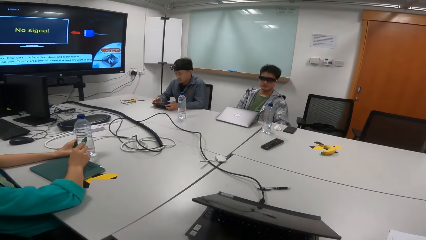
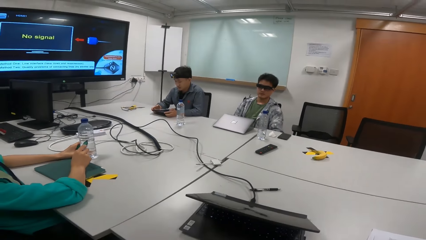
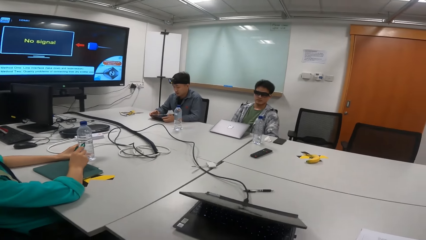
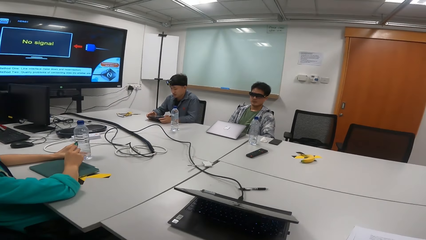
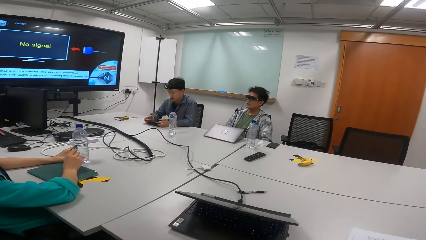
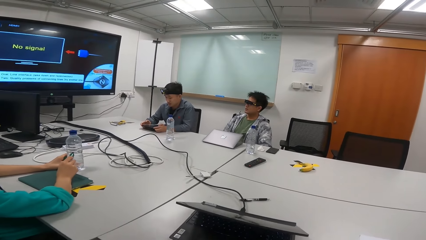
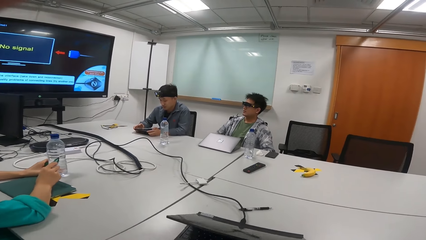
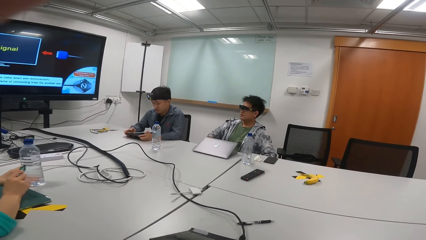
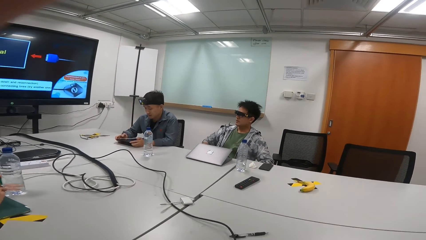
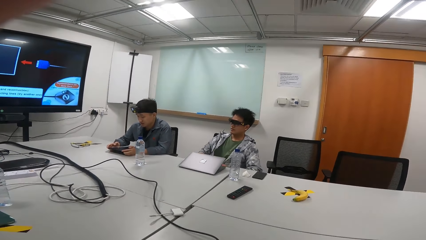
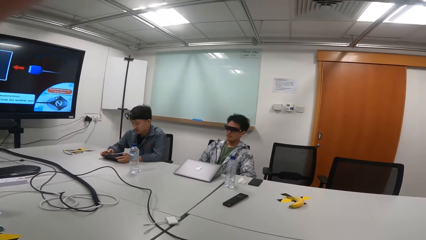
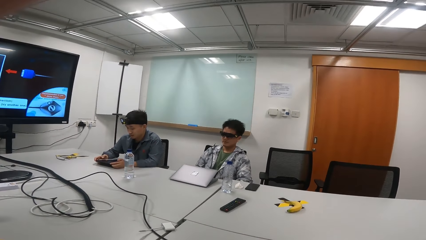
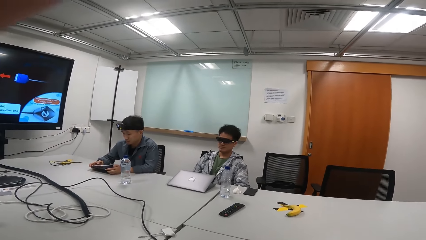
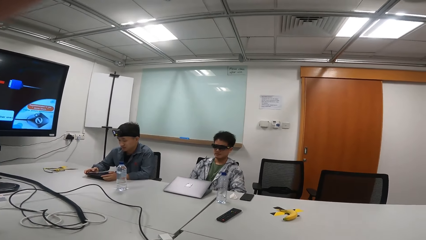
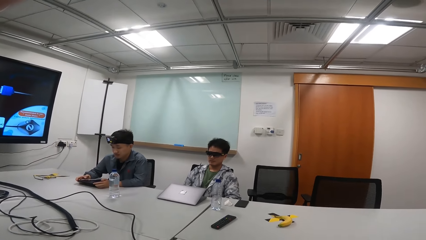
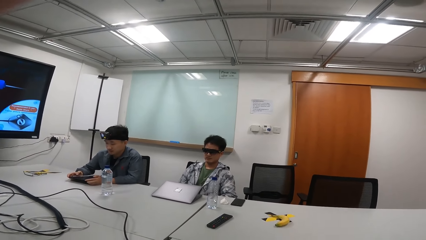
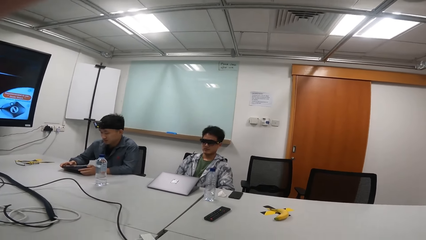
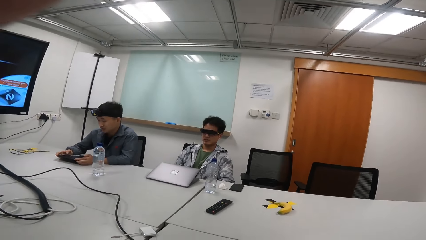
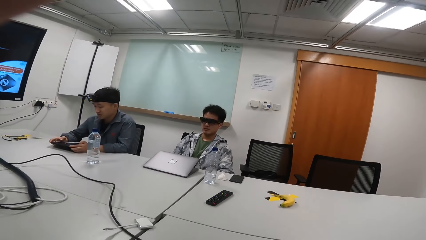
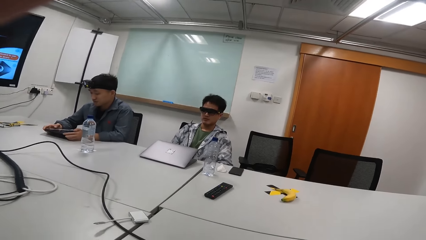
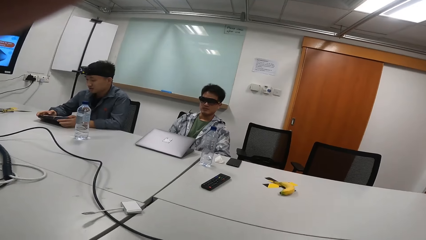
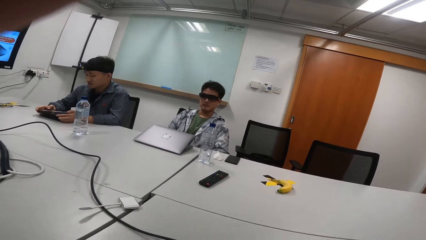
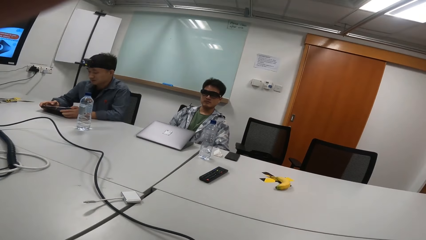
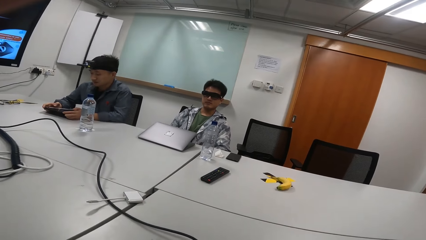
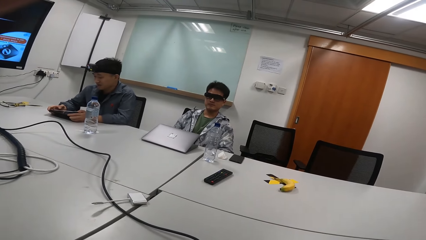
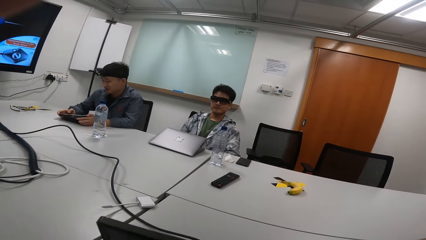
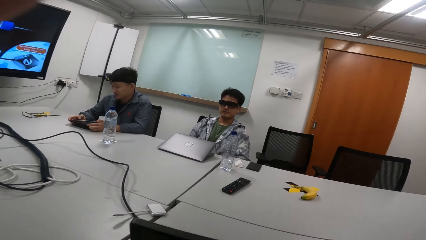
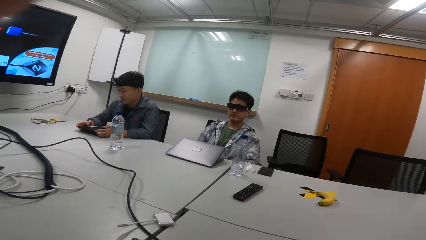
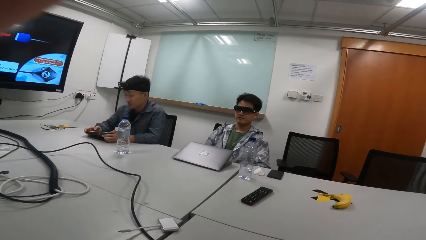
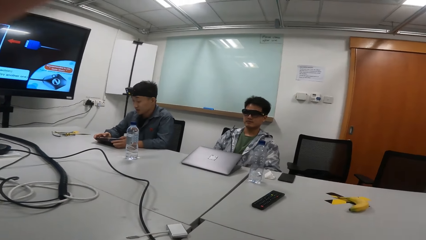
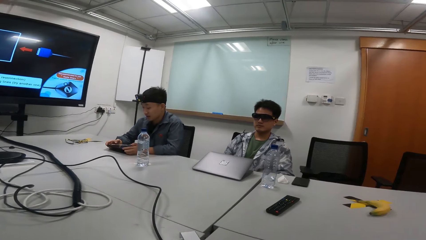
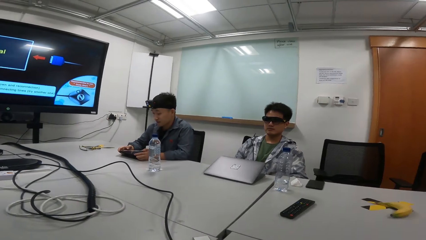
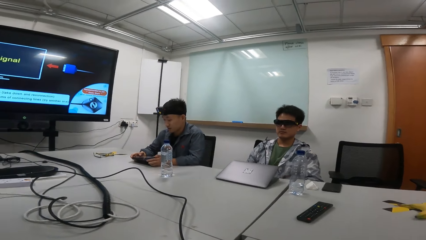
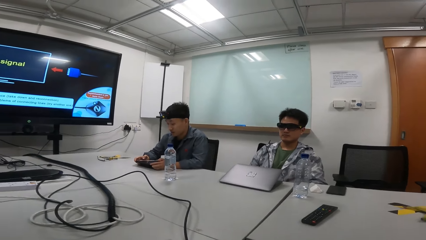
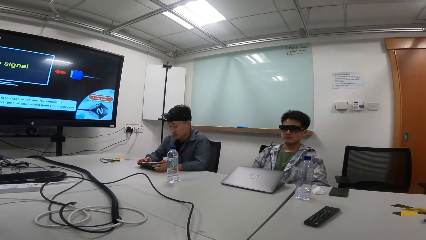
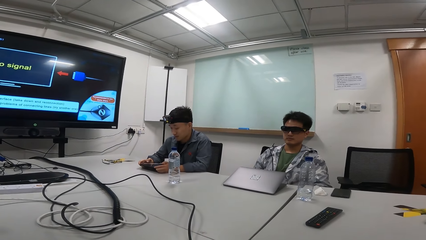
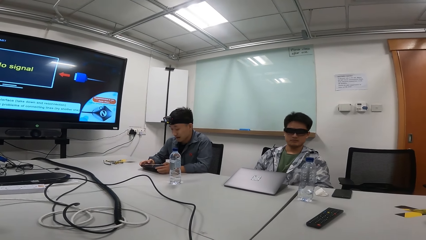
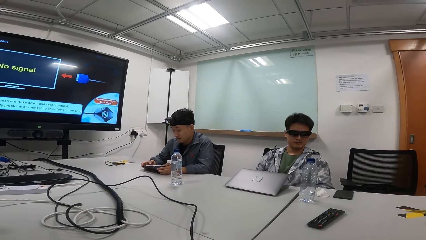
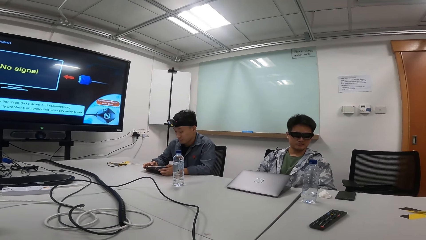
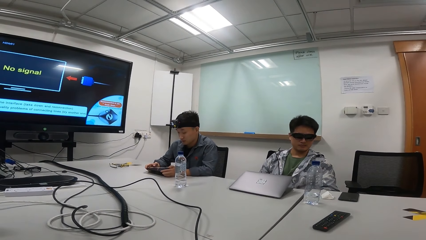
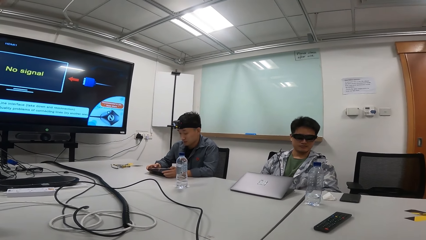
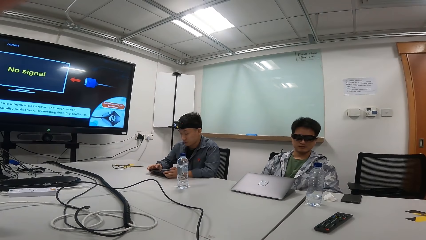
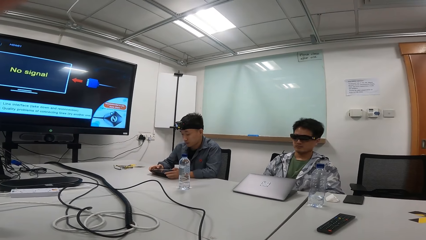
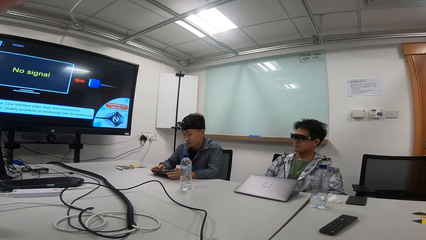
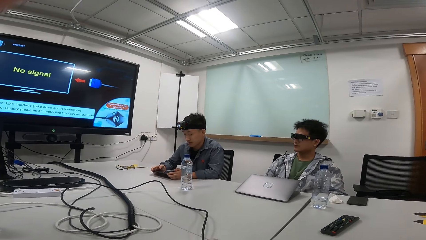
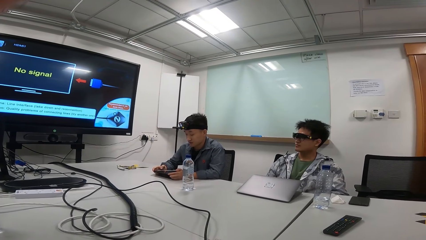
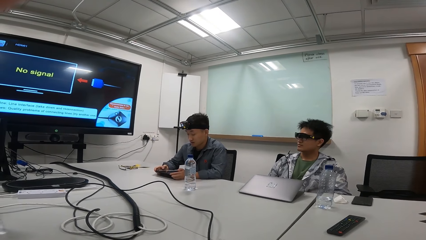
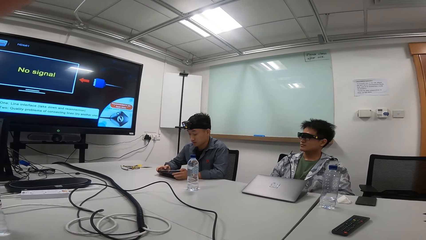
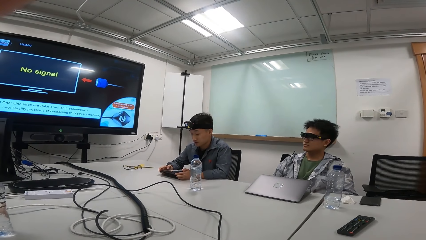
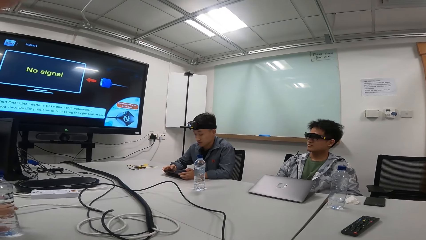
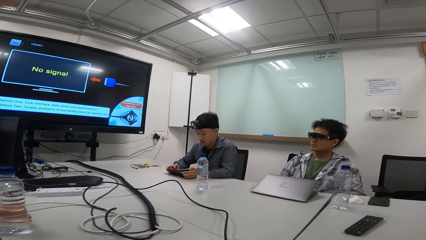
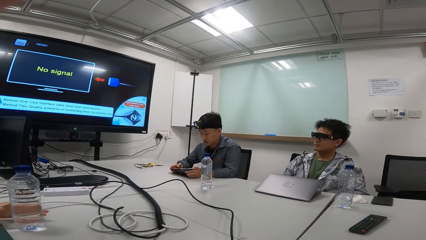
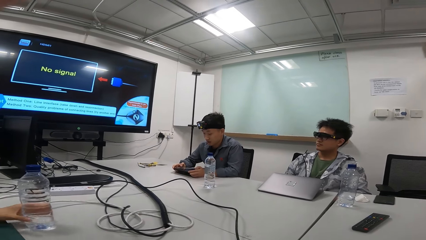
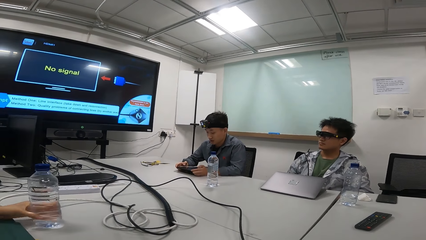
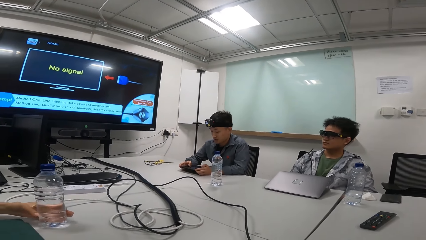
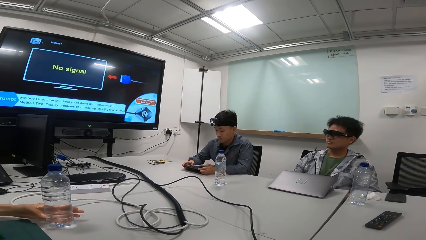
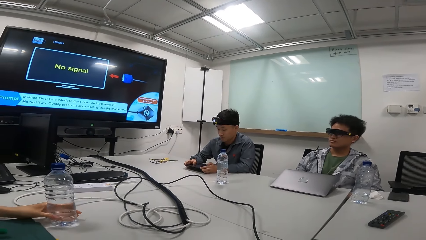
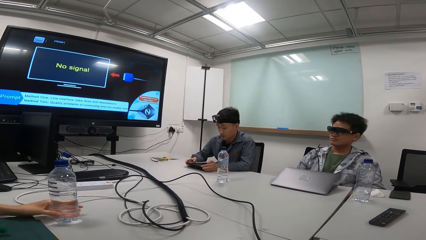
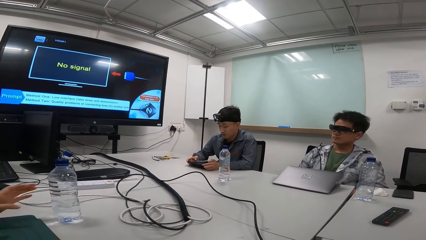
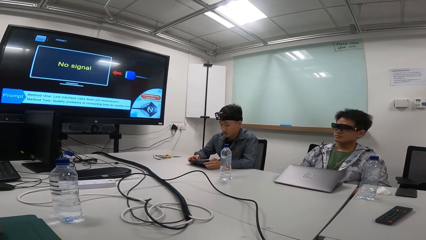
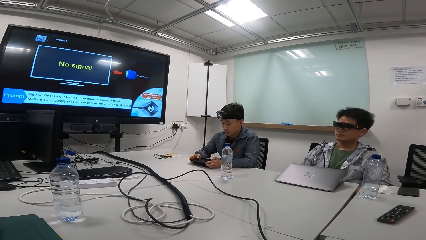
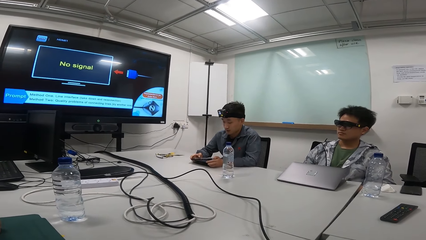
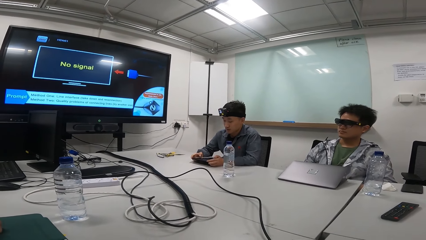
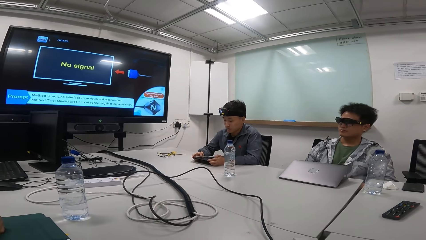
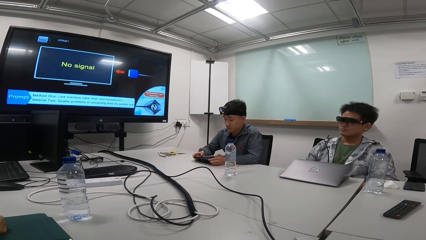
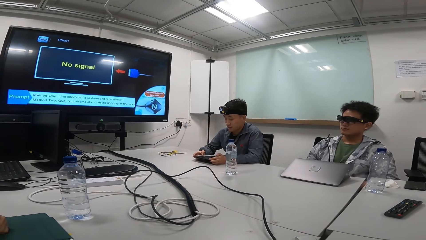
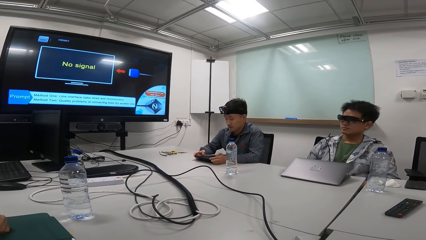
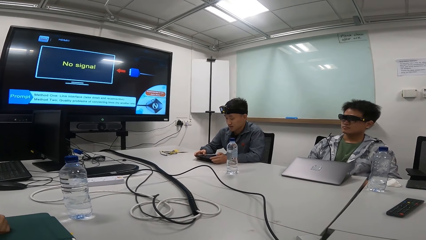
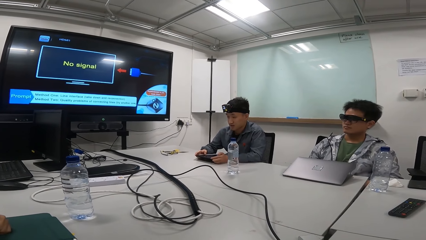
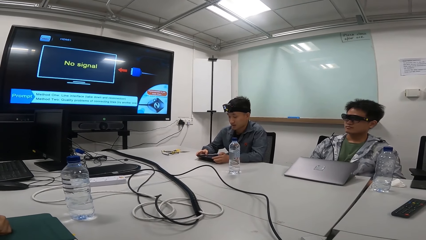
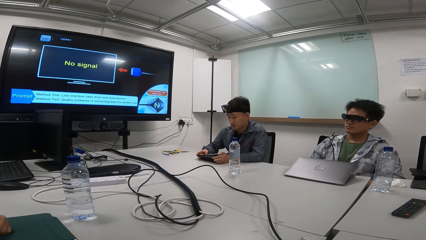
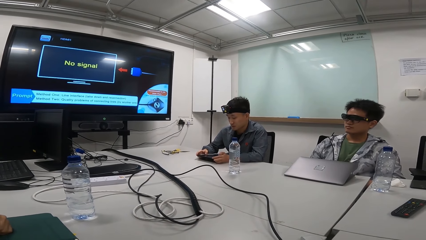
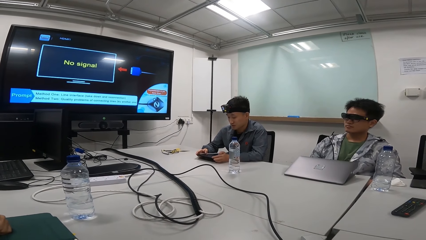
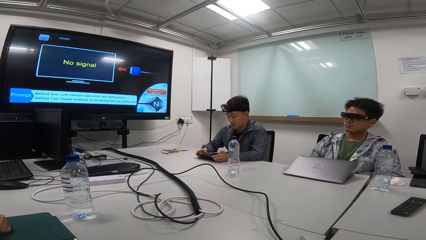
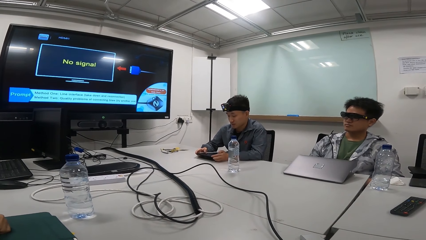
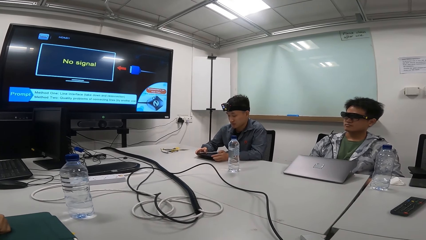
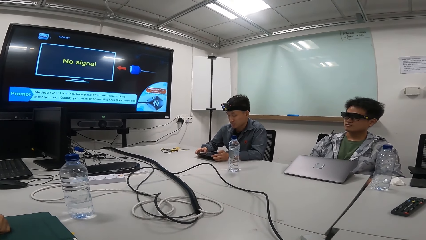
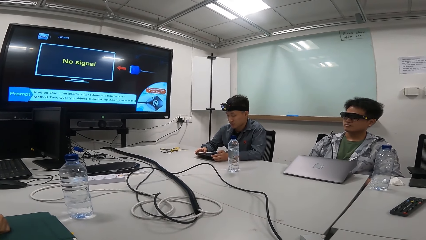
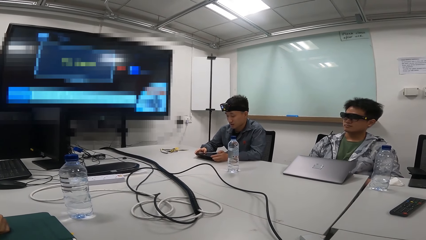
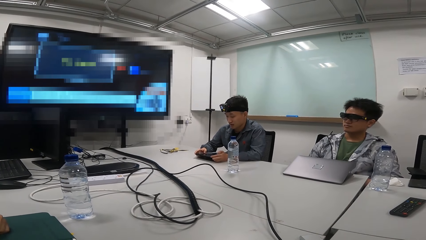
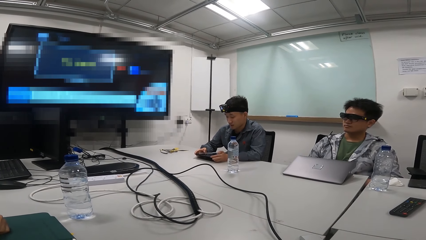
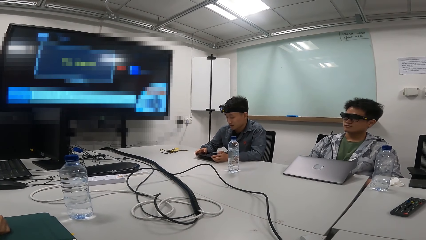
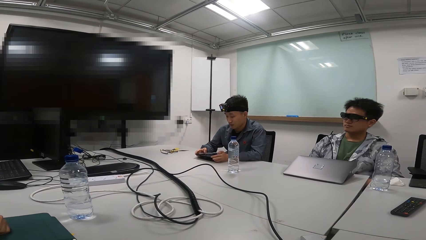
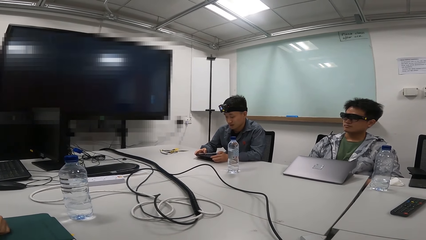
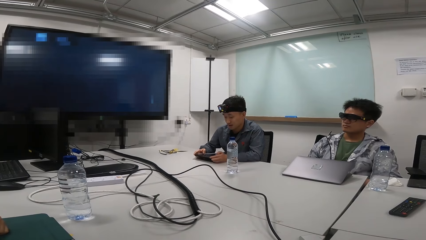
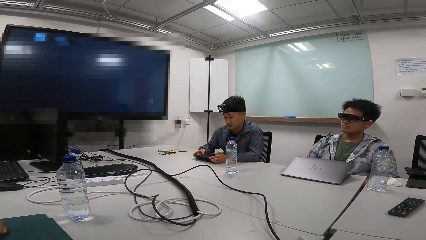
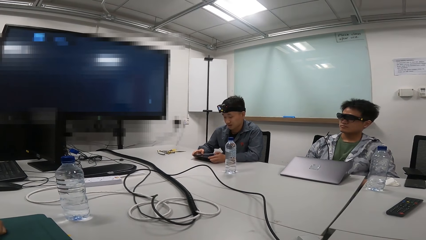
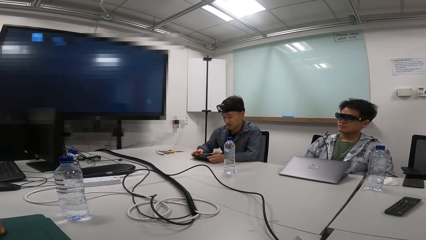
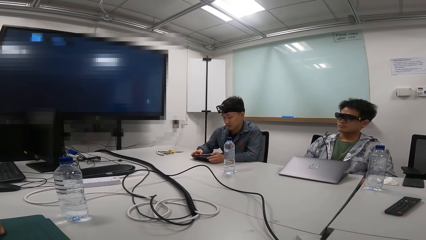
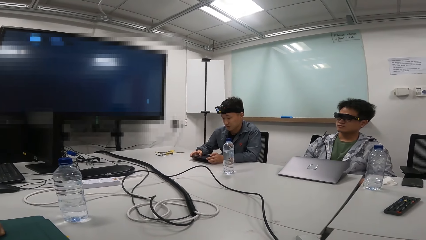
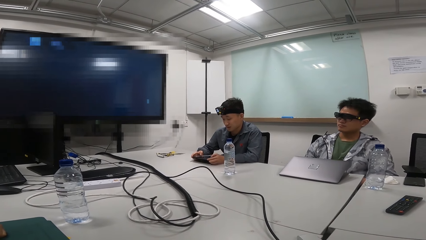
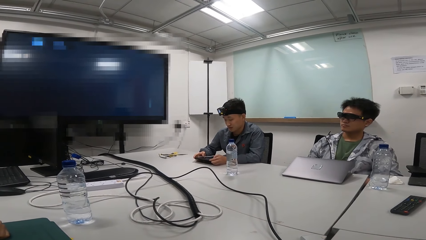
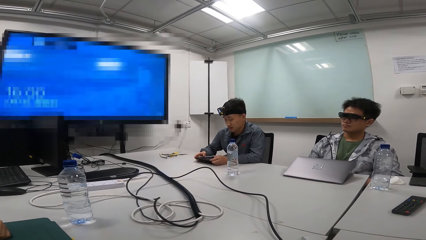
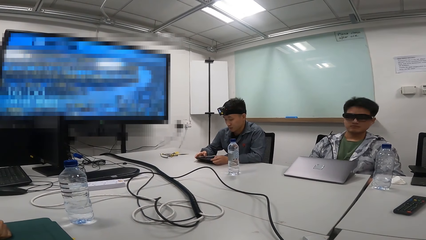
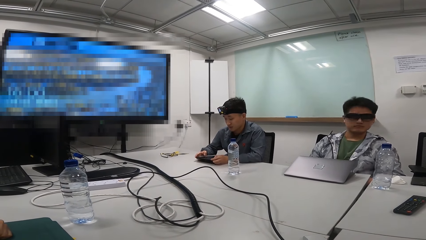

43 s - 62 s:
The person writes on the bottle. The man adjusts the jacket. Another man moves the bottle. The camera wearer operates the laptop.
